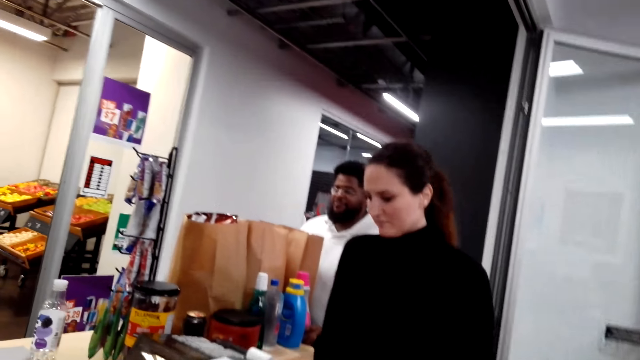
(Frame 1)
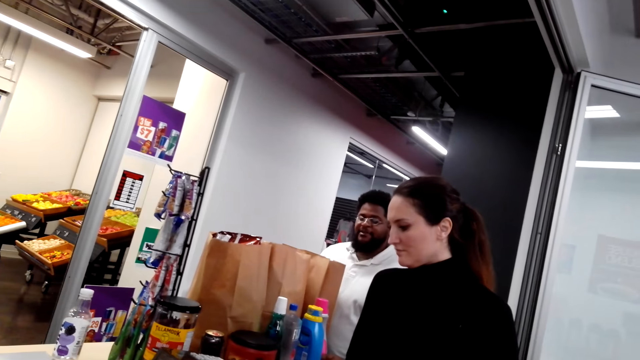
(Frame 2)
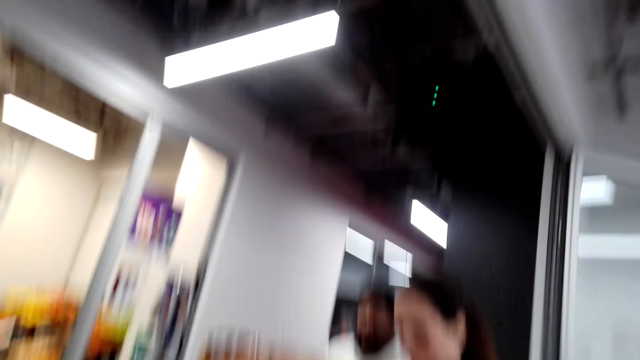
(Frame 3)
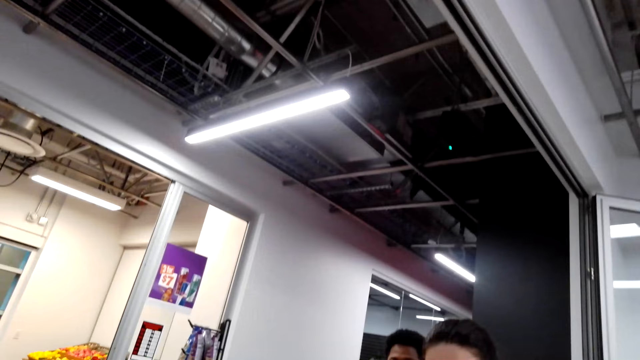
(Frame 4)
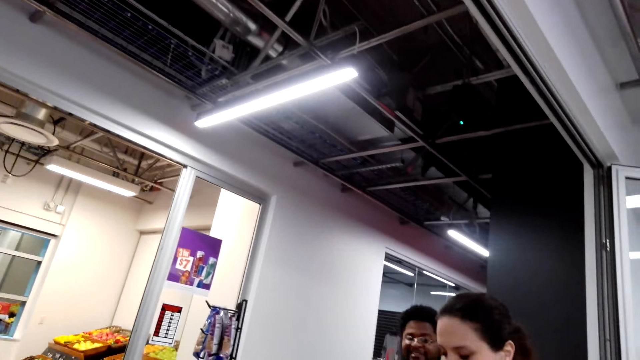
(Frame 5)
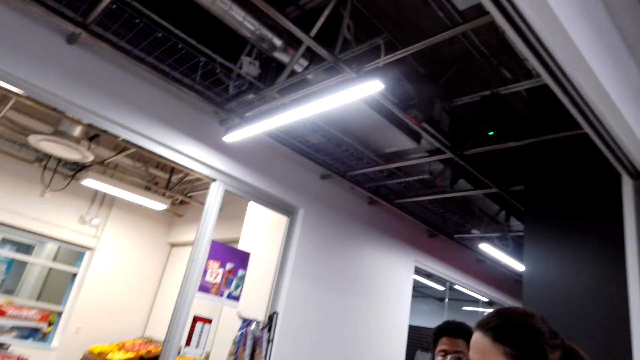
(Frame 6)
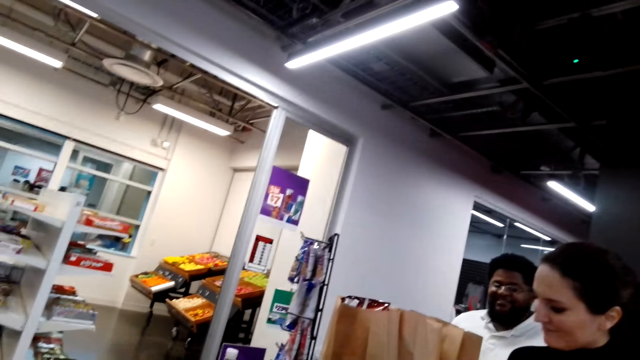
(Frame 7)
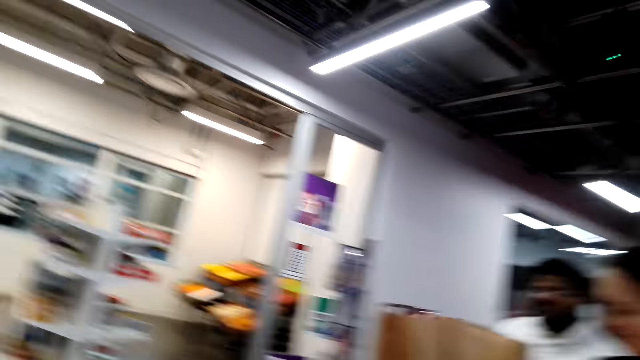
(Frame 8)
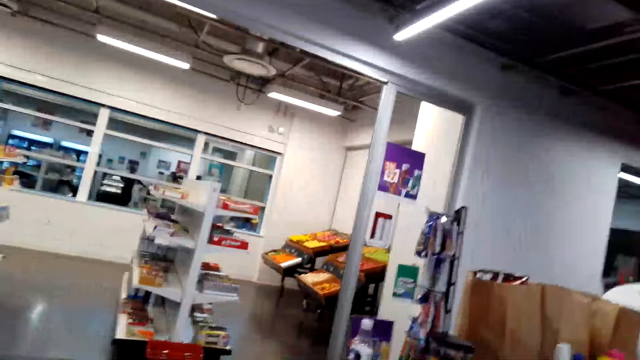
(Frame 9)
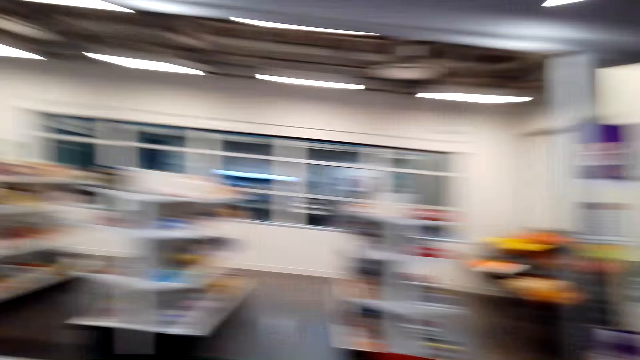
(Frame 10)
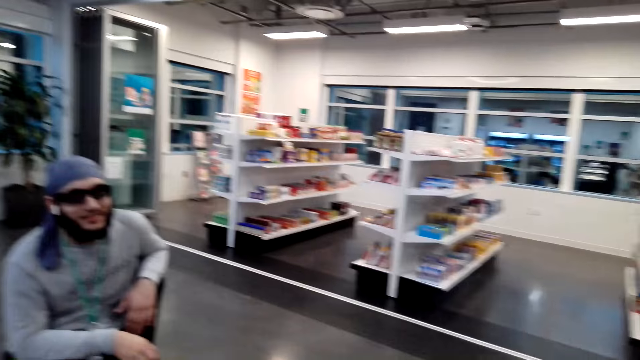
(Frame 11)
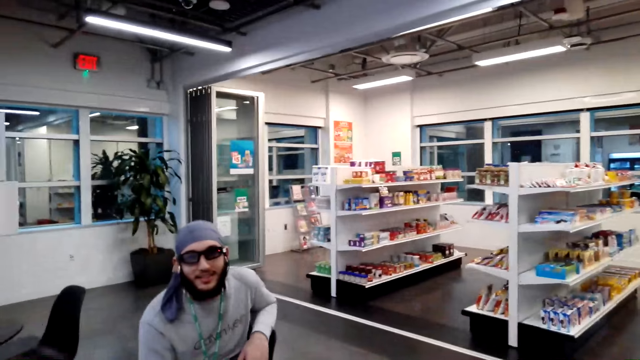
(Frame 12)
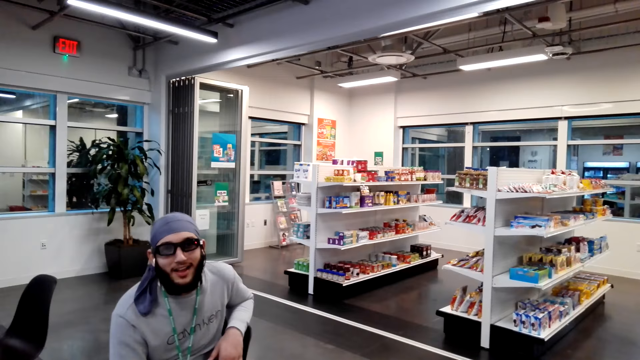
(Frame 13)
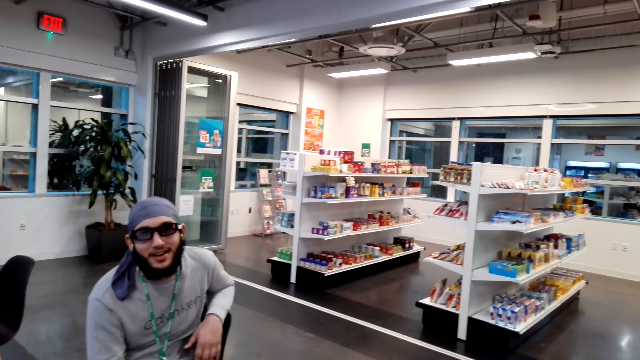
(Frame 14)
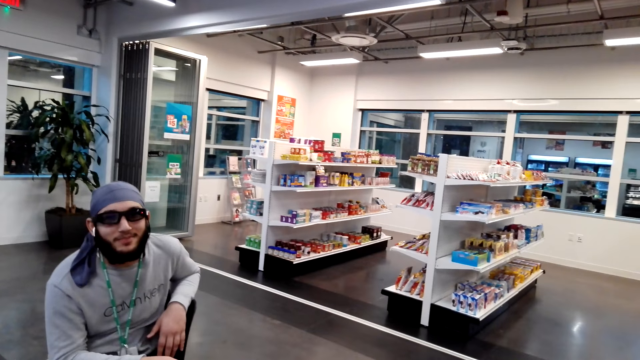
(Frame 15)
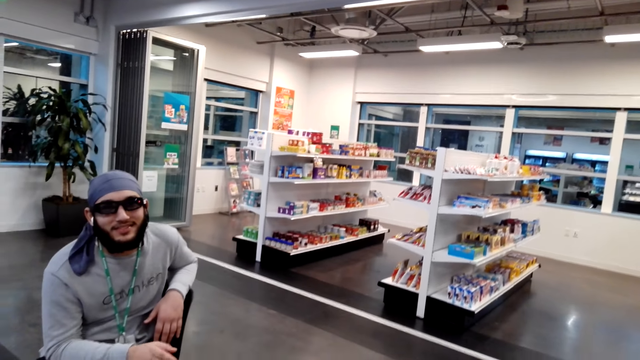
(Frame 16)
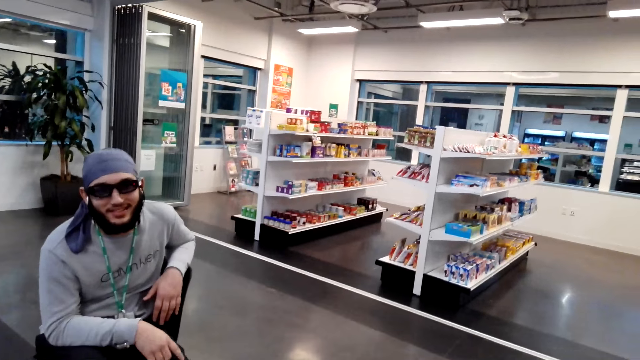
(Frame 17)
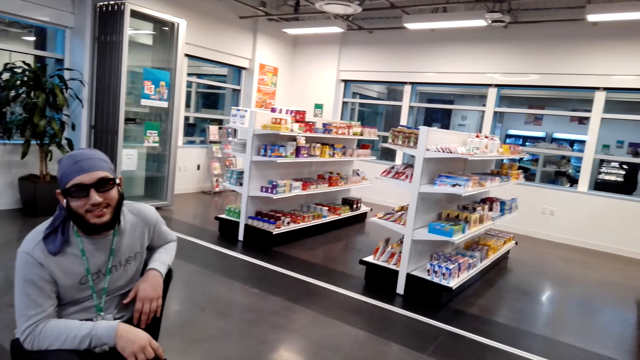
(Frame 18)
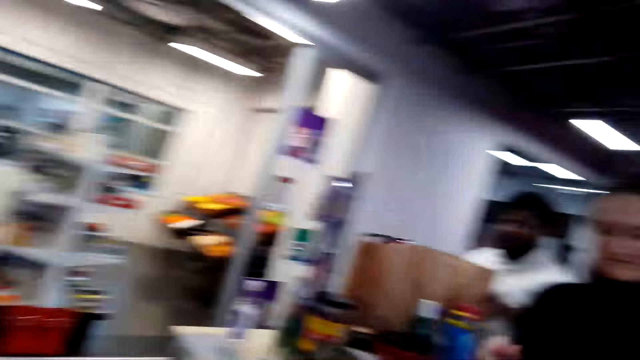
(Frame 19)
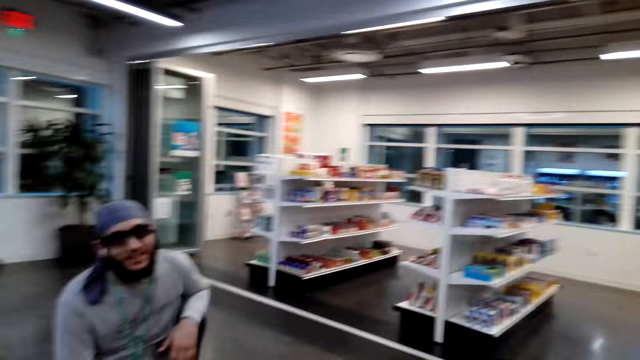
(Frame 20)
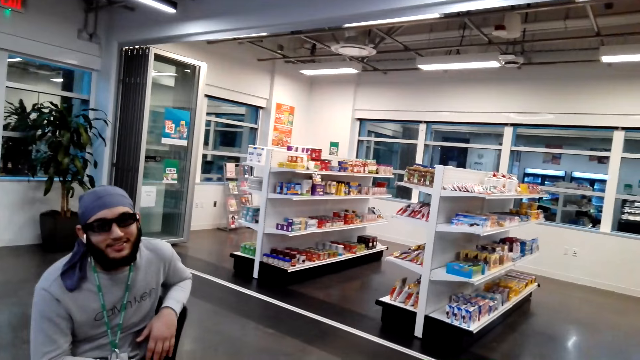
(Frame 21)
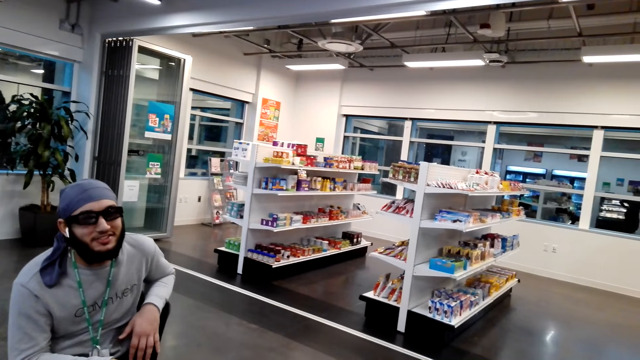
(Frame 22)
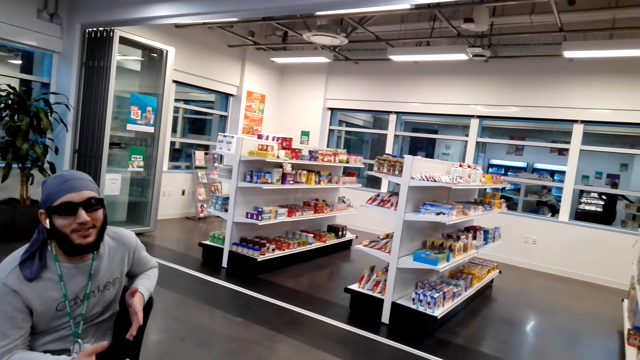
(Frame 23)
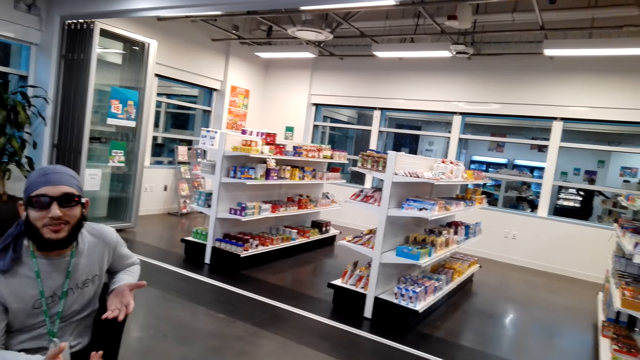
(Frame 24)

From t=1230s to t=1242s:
The camera wearer looks around. They interact with a person.

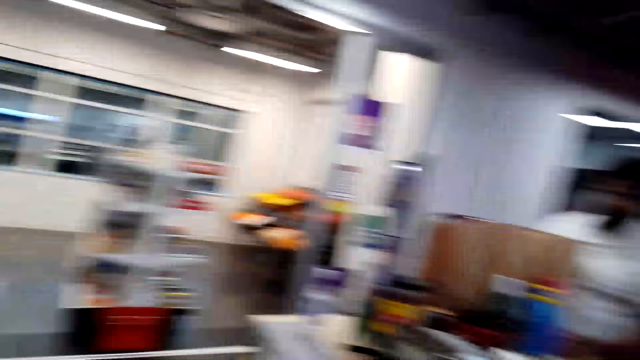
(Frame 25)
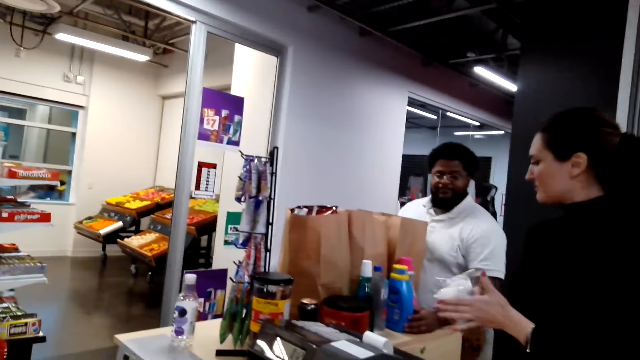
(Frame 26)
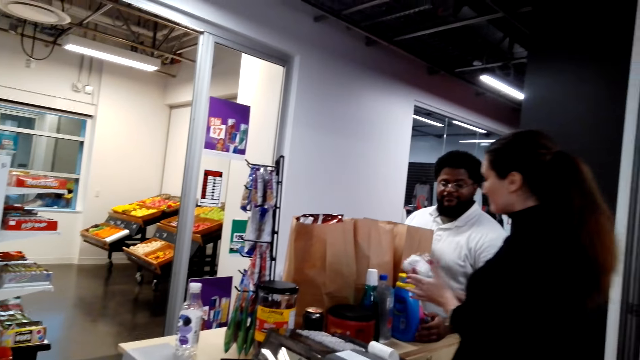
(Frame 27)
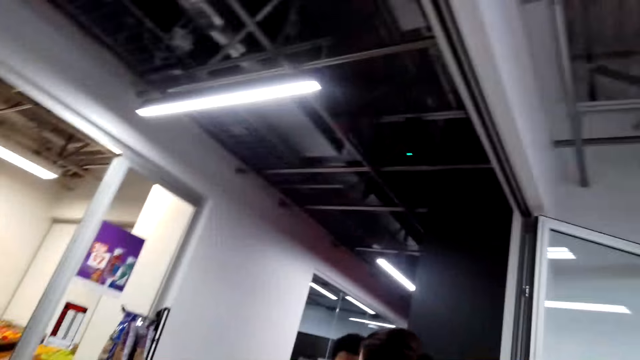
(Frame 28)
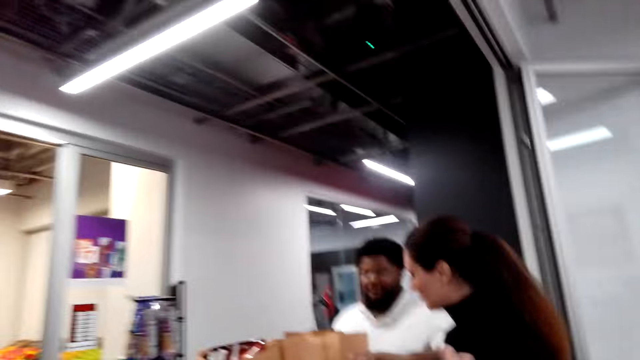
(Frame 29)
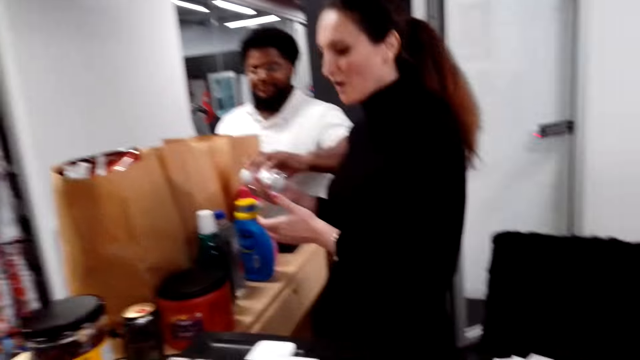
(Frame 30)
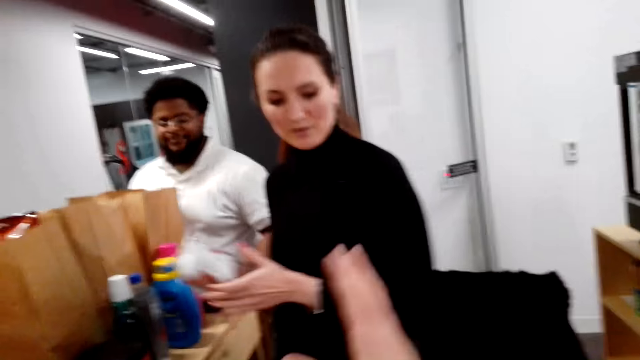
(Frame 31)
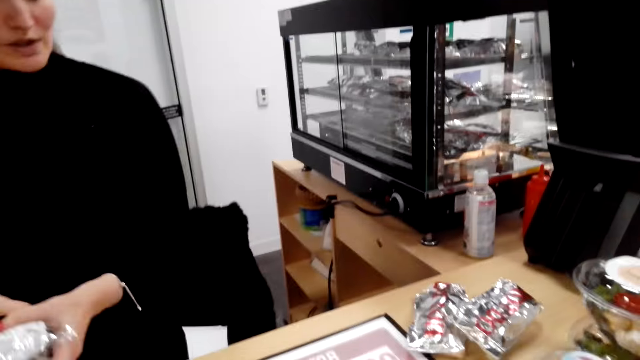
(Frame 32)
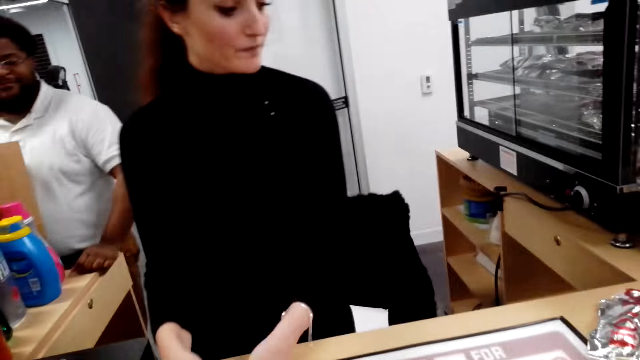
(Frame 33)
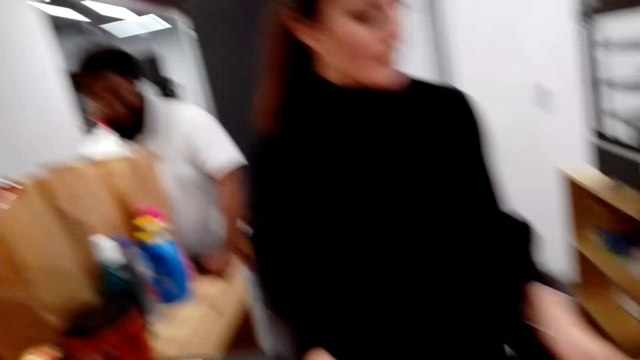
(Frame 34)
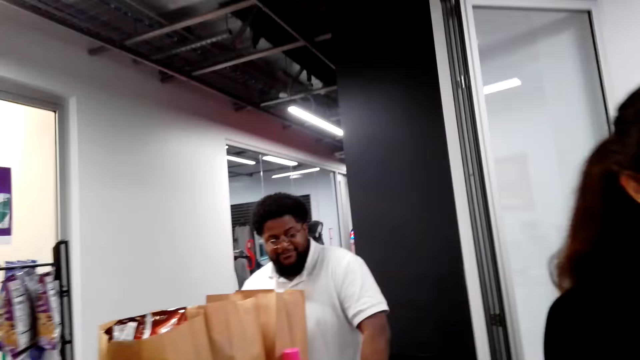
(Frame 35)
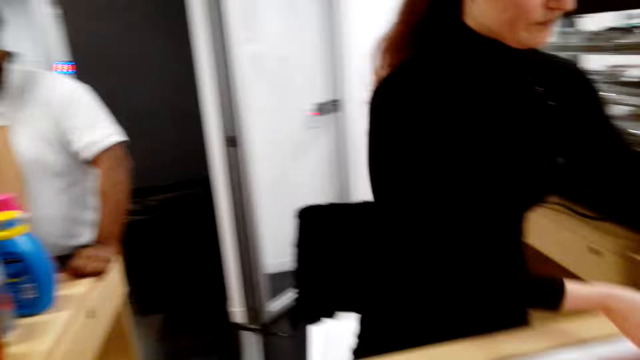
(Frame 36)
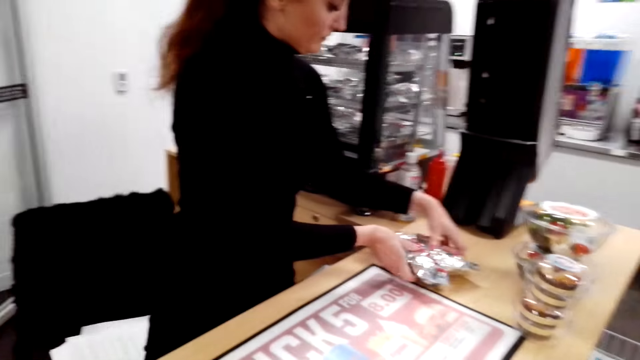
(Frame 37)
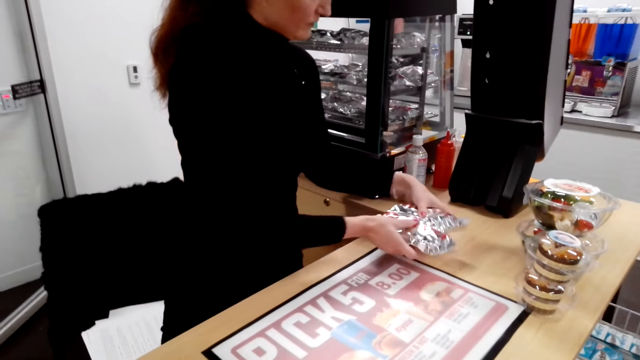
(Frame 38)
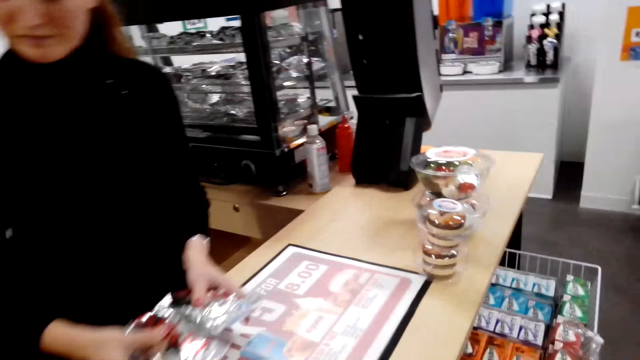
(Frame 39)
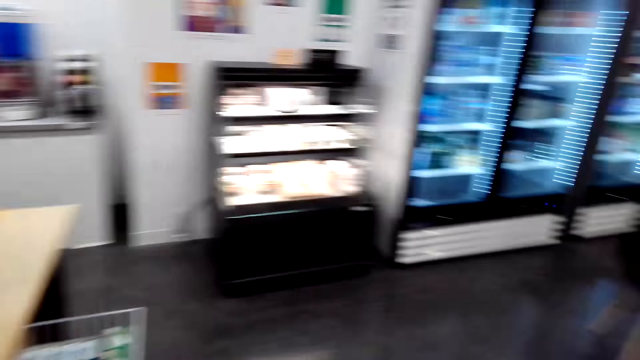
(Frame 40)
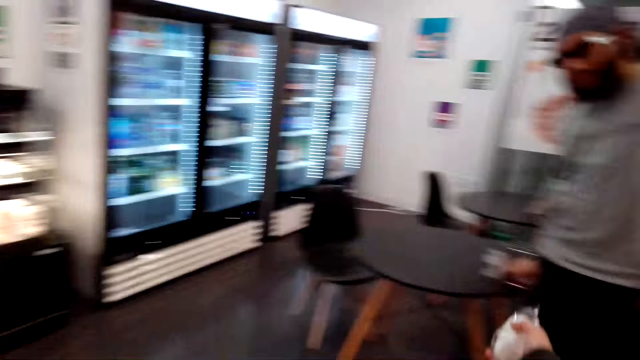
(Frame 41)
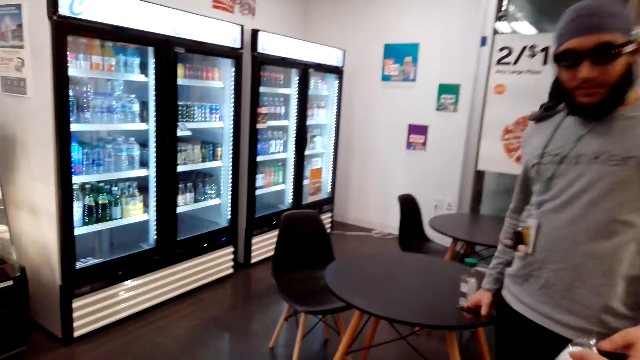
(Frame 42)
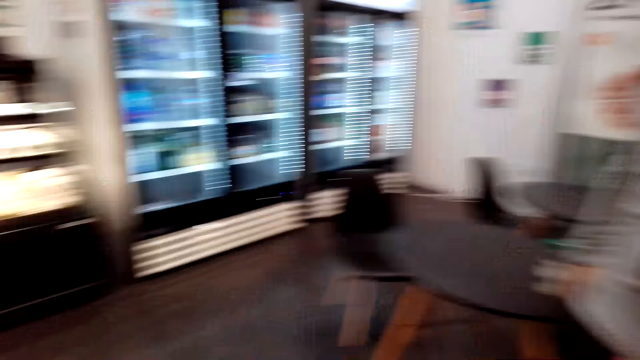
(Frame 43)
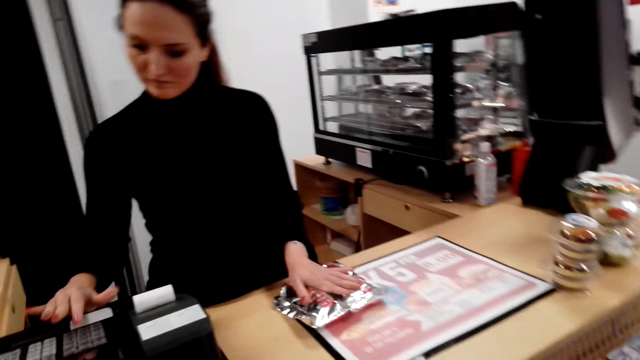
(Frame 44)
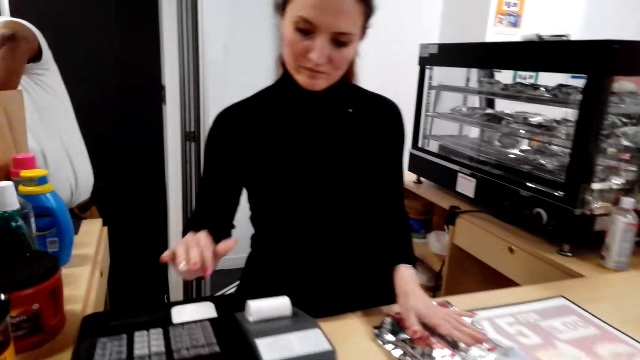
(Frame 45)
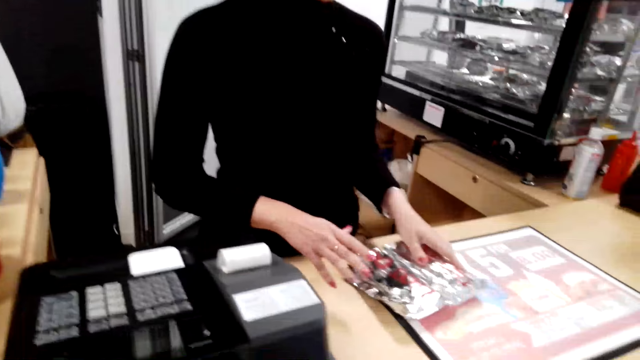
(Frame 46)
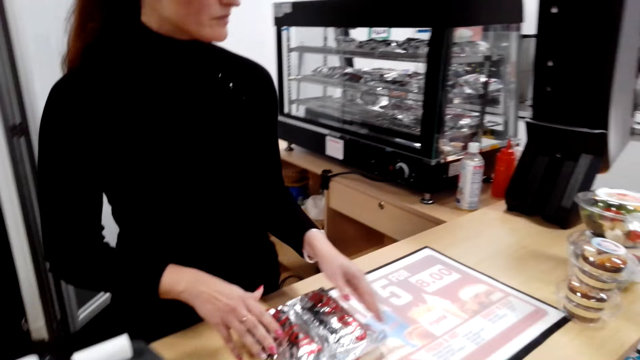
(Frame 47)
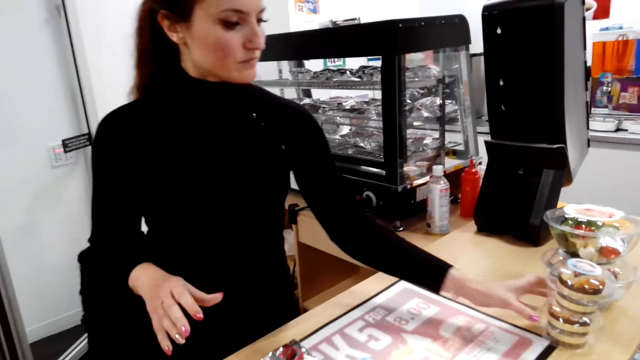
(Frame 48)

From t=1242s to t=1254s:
The camera wearer talks to a person. The person carries packets of food. The camera wearer gives something to another person. The first person operates a machine.
